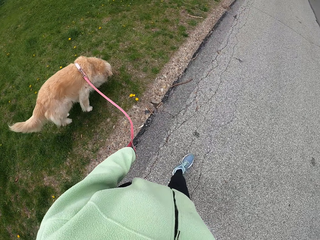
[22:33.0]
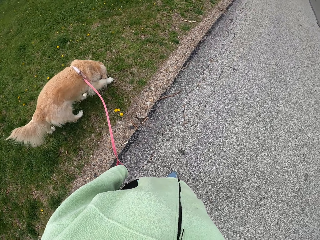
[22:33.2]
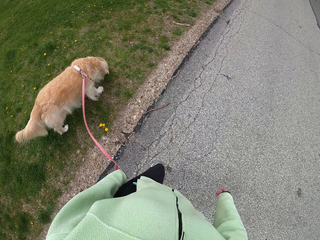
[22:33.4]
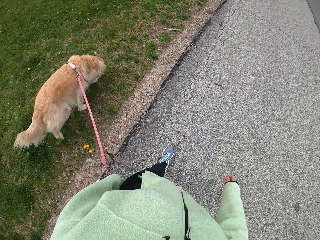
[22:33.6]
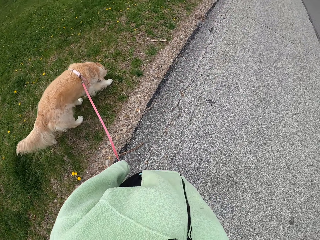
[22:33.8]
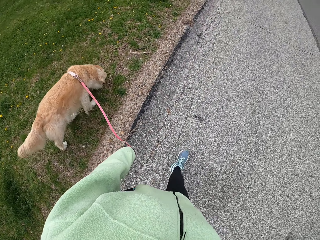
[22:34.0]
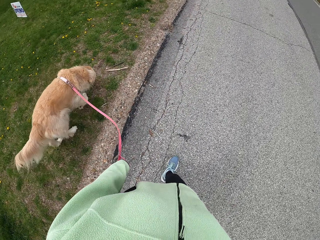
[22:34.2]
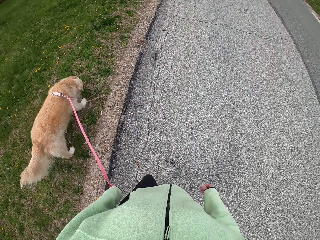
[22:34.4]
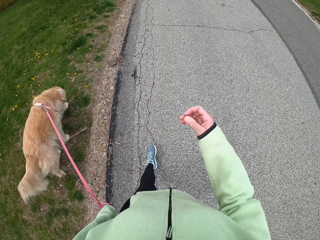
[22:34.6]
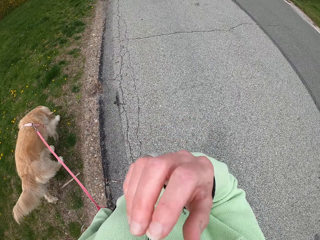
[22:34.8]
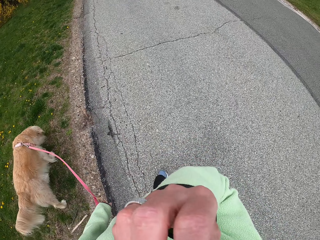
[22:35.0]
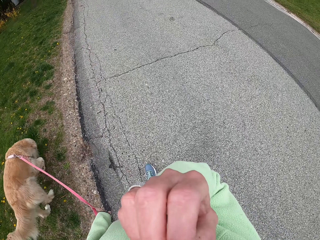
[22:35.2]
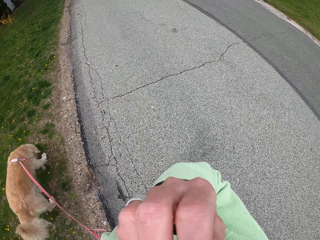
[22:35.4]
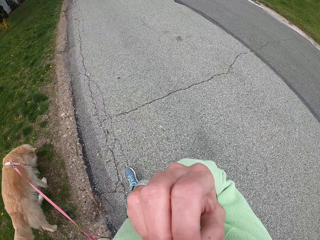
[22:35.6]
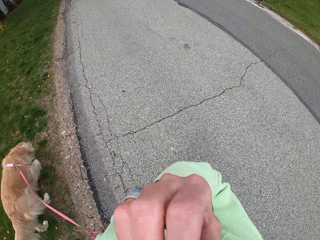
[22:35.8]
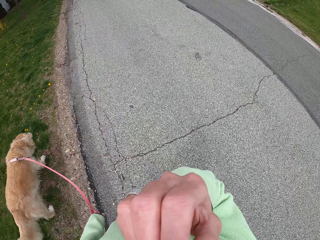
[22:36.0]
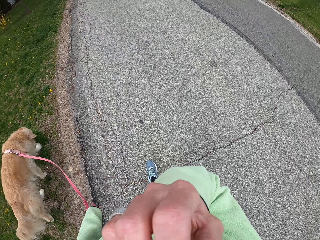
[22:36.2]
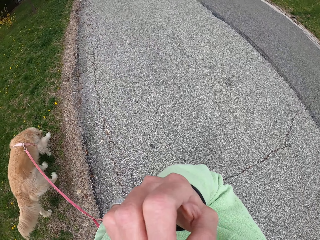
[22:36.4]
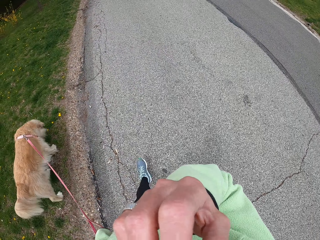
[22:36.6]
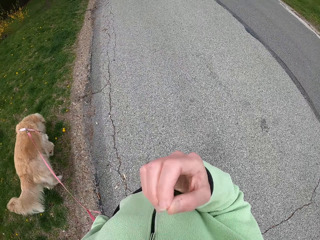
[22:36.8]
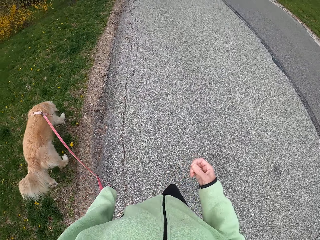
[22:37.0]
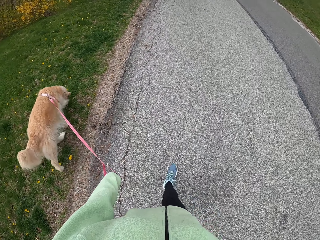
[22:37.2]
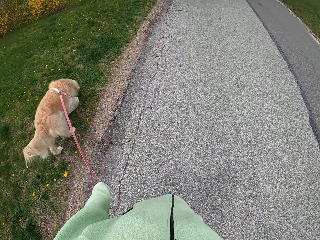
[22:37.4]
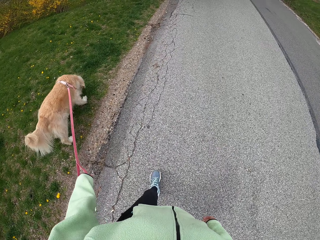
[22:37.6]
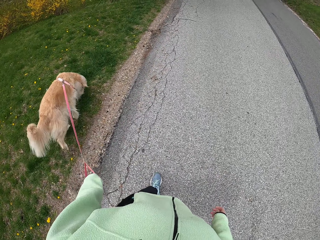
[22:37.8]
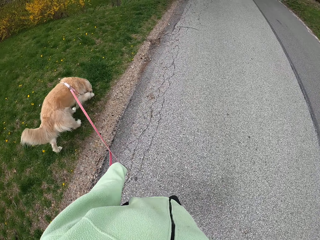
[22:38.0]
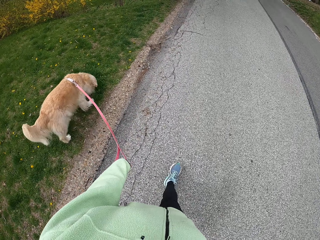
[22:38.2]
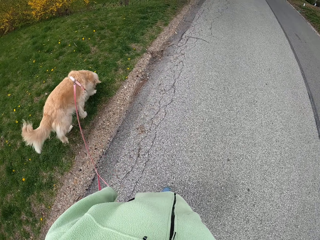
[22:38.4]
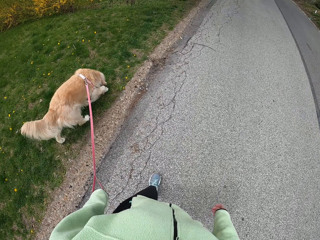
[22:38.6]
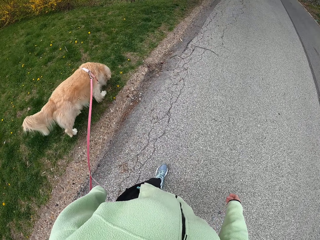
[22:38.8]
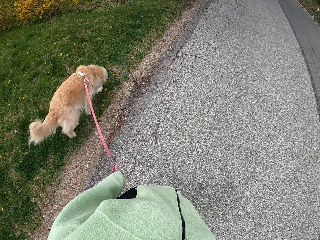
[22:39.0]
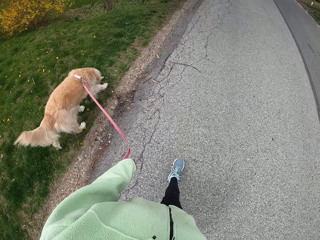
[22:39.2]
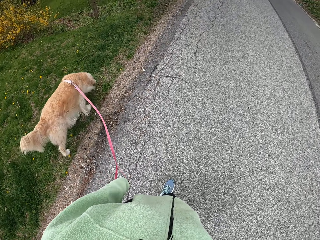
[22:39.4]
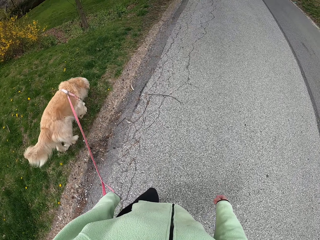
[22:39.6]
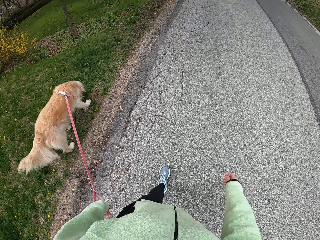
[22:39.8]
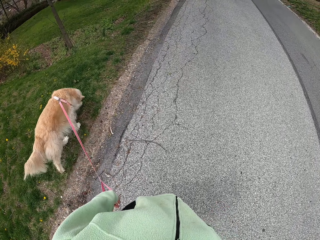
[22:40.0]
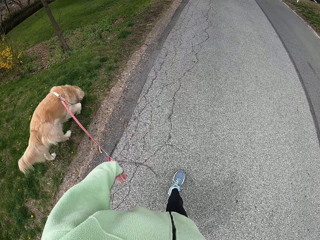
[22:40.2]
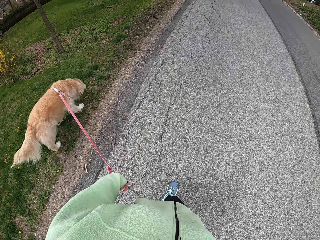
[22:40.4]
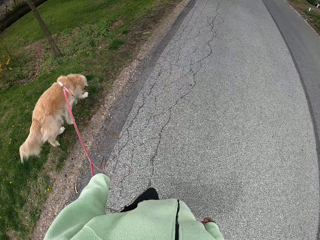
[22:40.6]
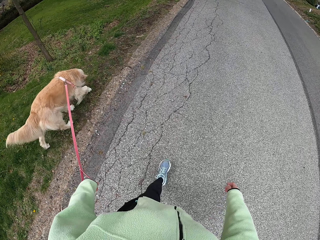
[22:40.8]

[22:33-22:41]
The camera wearer raises the right hand.

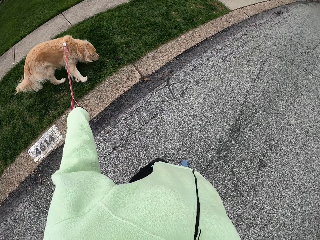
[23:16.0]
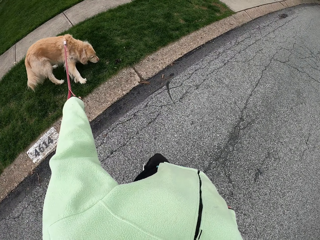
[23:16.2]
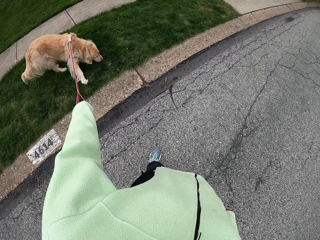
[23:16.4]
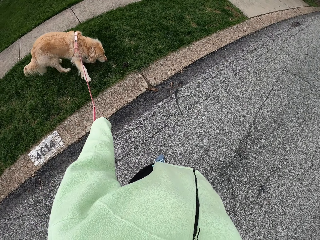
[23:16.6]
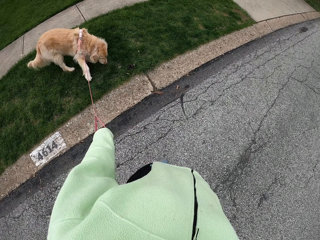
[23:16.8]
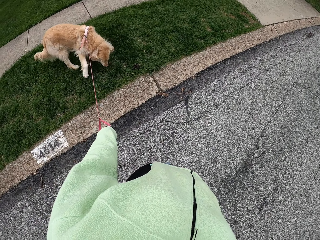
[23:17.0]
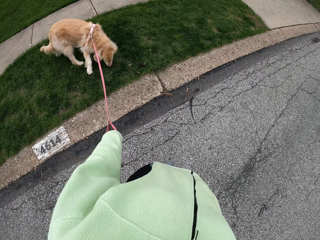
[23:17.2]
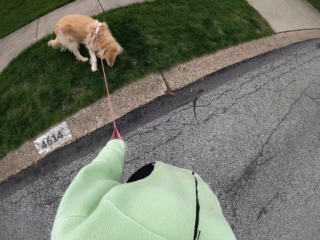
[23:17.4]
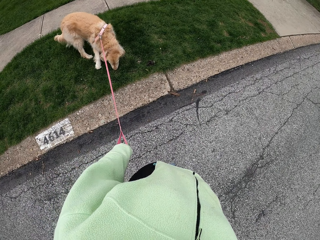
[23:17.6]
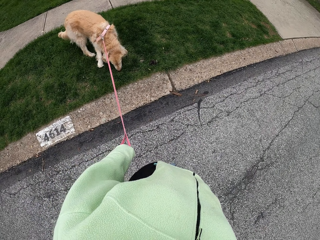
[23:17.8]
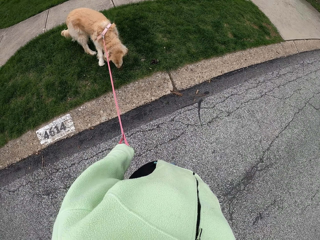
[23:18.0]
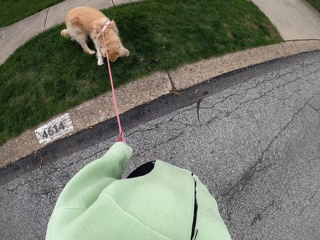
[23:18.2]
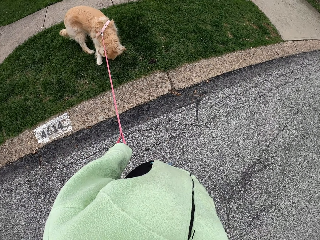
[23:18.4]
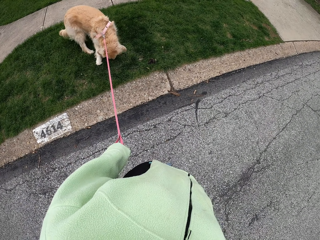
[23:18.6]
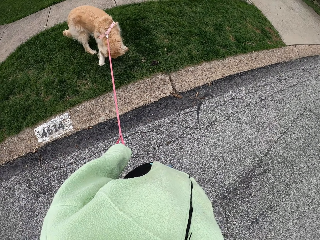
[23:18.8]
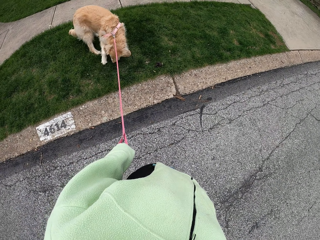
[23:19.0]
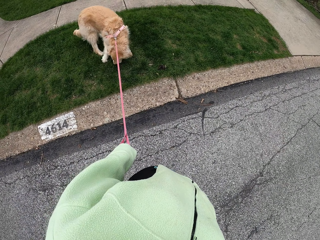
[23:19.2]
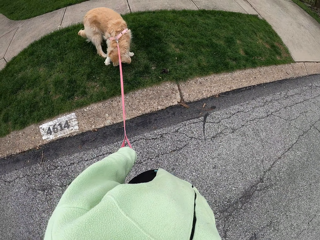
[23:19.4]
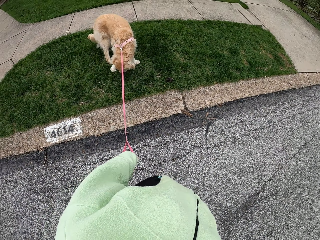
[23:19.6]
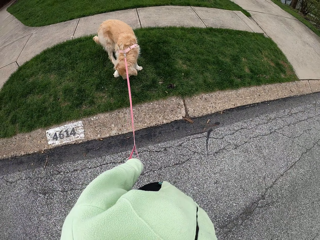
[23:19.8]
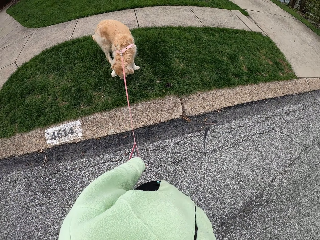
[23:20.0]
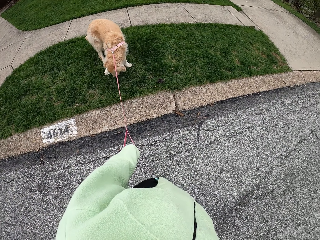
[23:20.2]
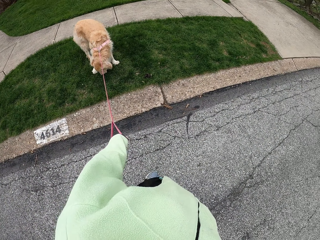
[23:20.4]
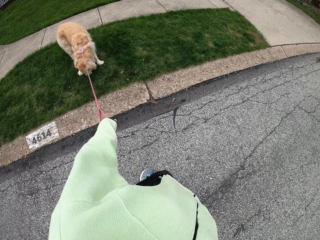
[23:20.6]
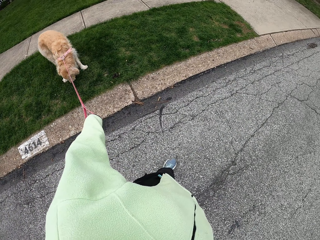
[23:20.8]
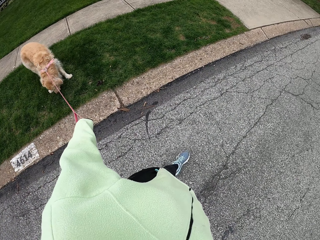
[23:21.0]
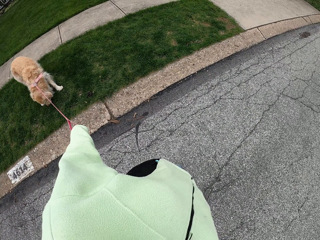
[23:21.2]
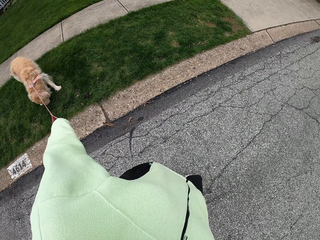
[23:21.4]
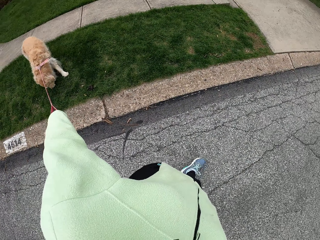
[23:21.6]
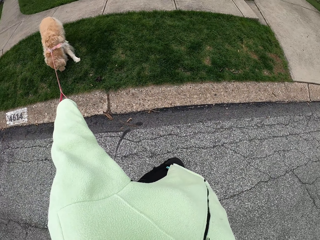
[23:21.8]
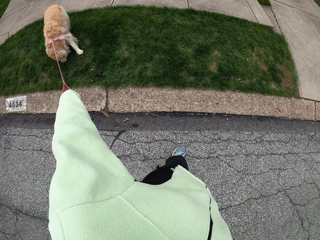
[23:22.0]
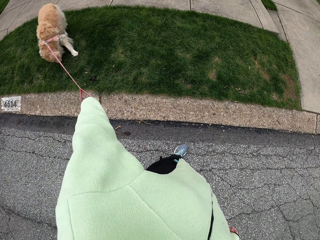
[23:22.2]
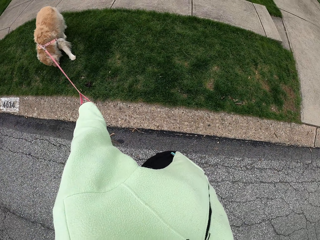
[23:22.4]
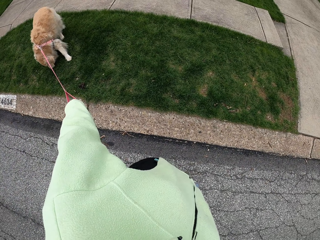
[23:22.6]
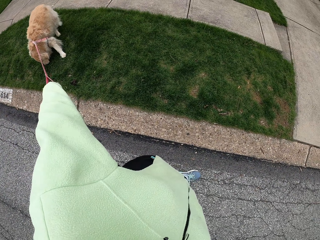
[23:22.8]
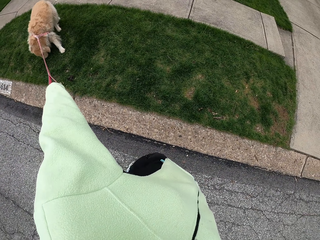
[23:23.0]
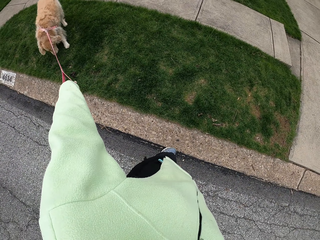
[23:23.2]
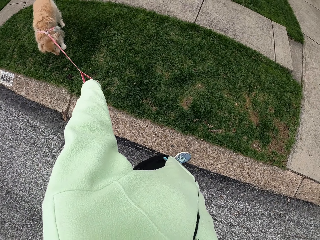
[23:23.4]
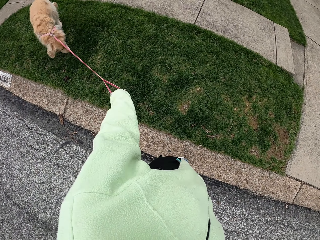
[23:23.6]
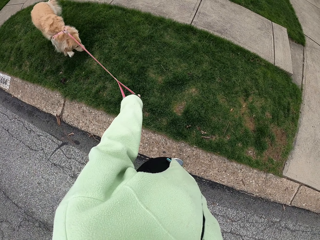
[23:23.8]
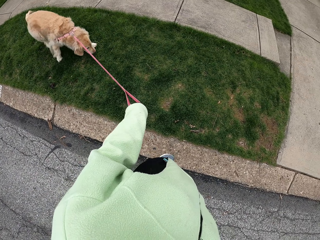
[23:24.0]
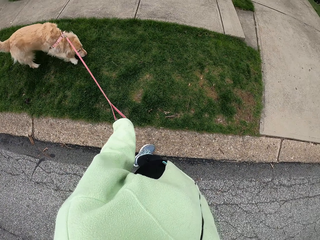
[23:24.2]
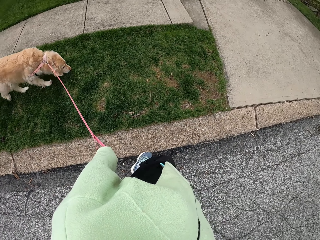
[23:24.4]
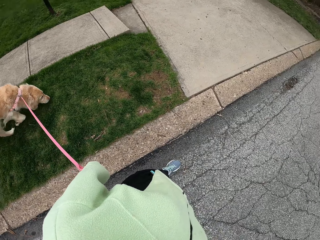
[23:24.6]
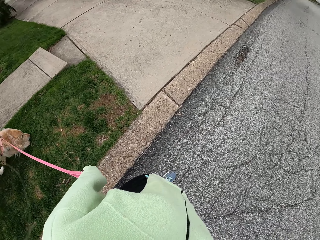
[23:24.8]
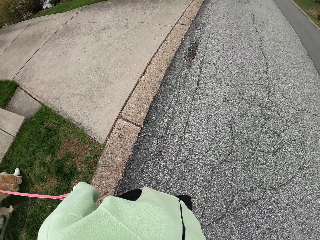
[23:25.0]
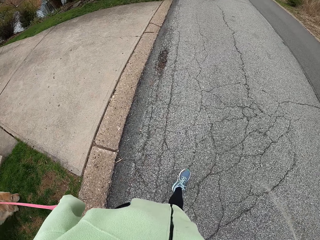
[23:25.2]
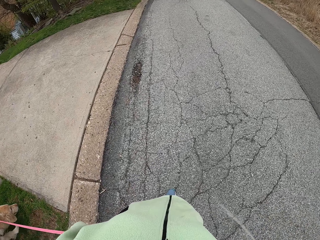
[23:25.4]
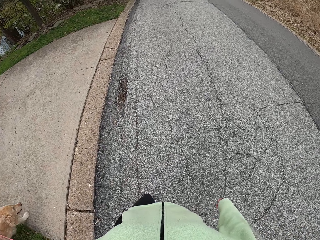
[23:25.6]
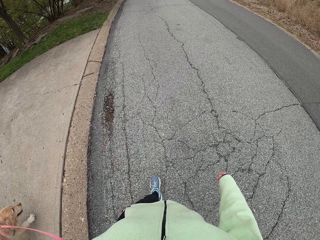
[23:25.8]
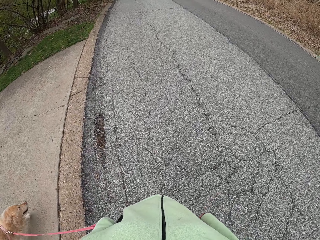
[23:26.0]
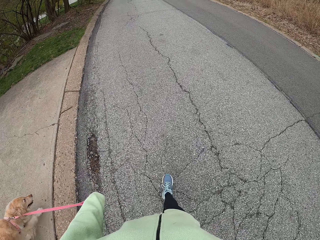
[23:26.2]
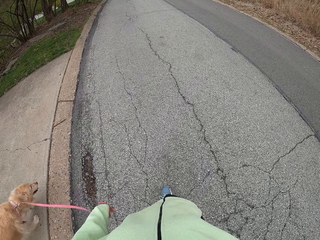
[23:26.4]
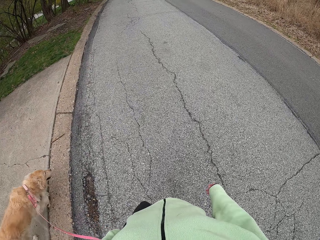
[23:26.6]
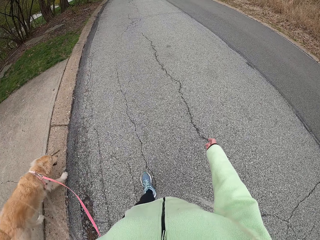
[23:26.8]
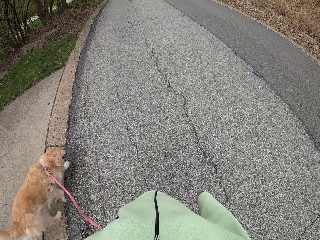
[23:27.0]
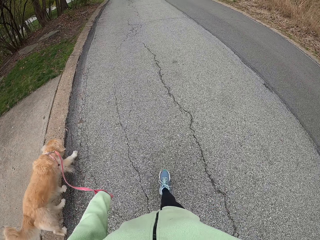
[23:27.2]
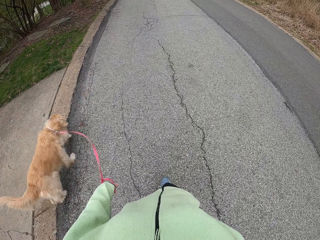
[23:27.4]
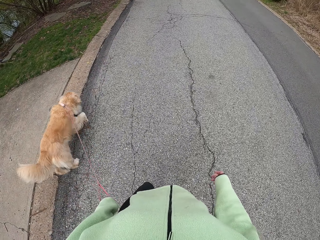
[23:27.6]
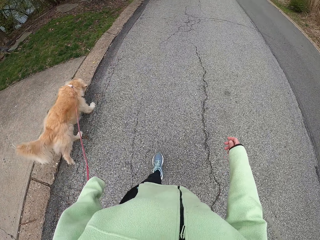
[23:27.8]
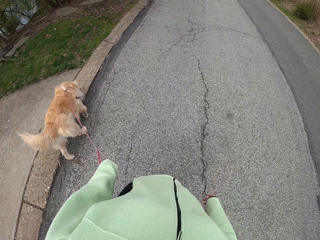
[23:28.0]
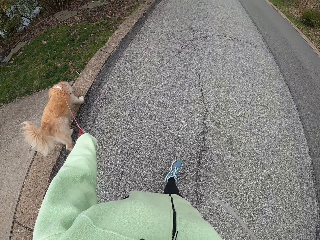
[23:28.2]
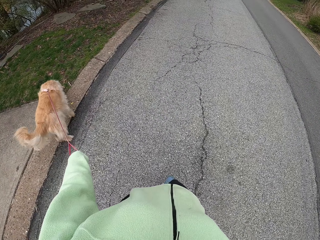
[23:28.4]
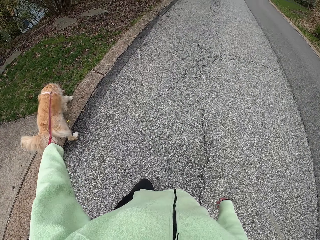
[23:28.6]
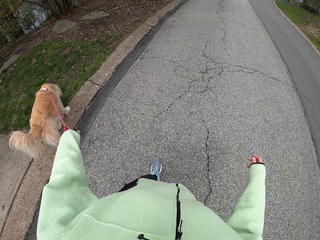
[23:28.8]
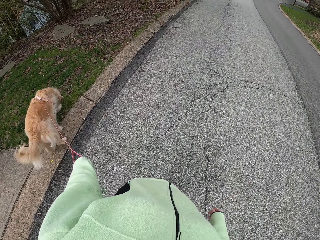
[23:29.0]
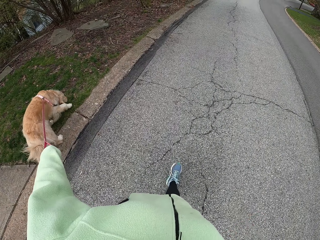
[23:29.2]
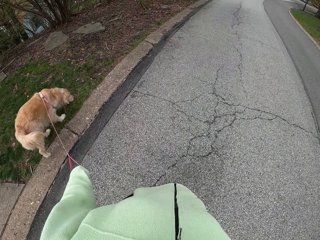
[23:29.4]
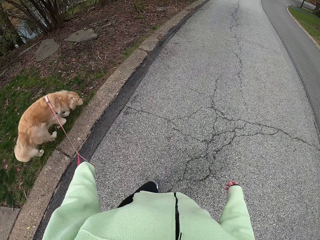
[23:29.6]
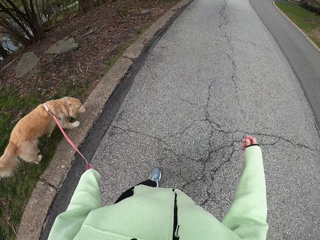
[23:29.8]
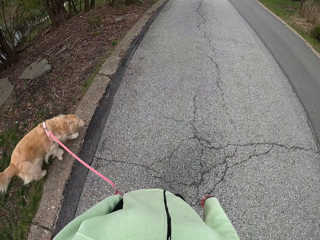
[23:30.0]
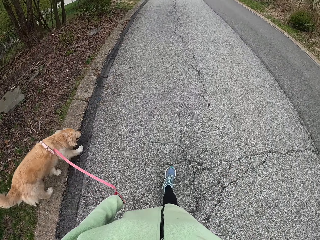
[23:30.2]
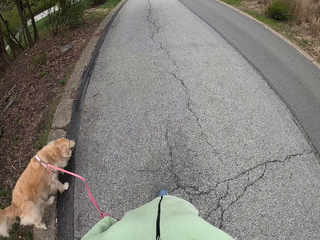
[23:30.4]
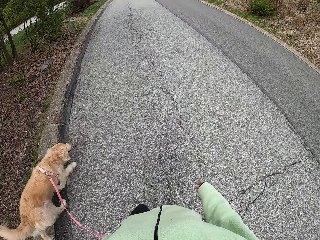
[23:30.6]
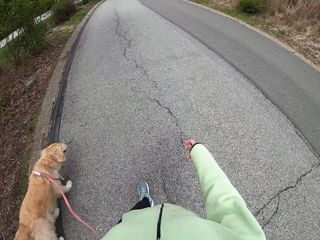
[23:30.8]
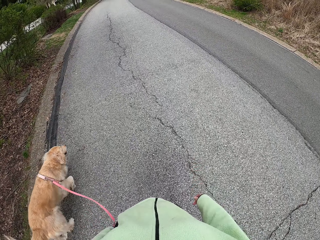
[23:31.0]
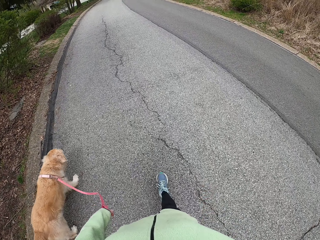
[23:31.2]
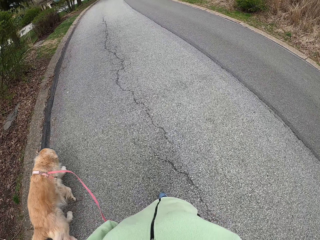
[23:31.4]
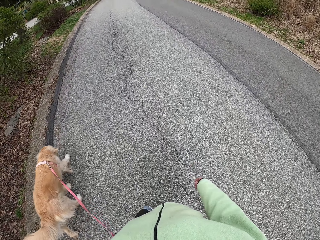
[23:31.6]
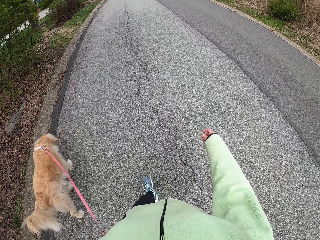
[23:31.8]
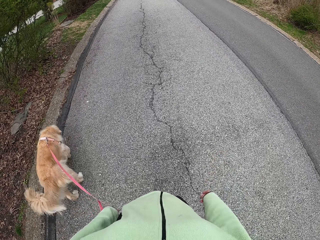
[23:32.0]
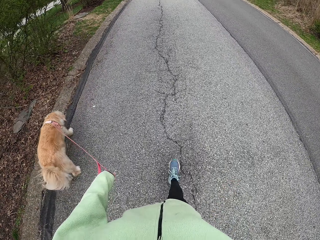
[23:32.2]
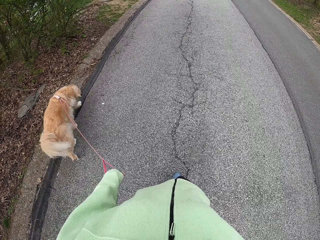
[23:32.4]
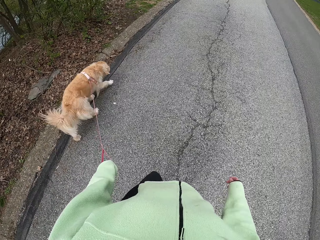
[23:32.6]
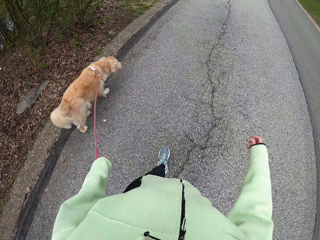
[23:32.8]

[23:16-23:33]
The camera wearer watches the dog. They stop. They walk on the tarmac with the dog.
